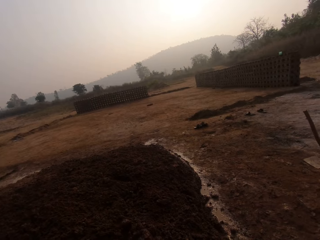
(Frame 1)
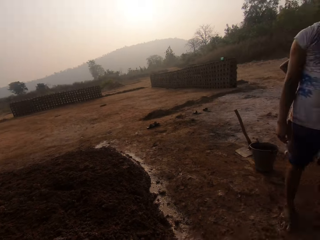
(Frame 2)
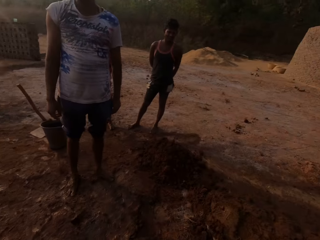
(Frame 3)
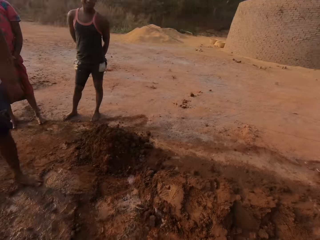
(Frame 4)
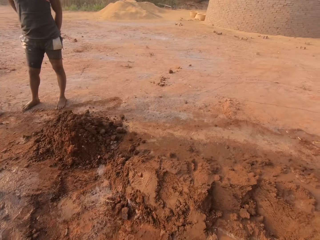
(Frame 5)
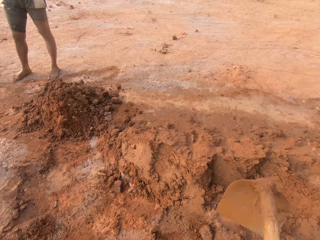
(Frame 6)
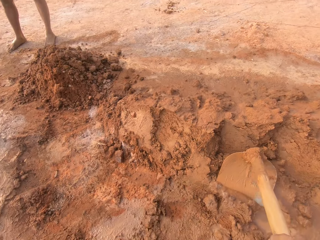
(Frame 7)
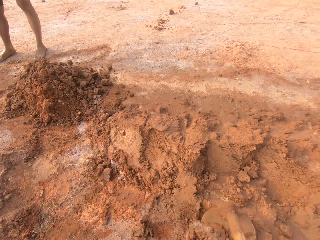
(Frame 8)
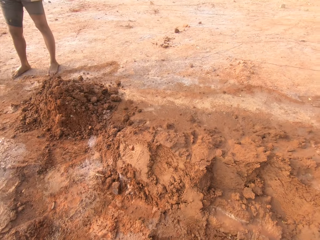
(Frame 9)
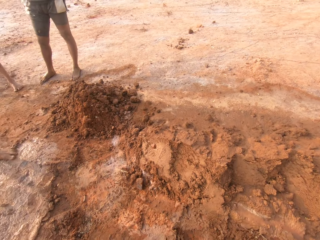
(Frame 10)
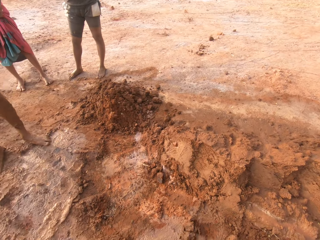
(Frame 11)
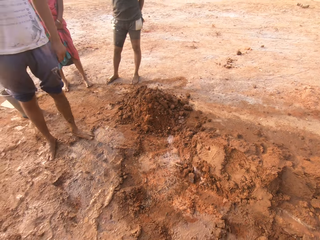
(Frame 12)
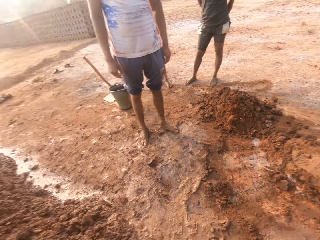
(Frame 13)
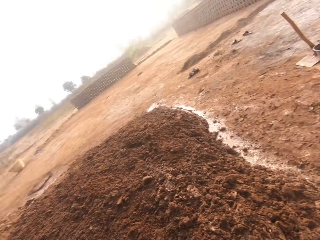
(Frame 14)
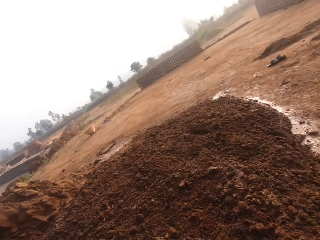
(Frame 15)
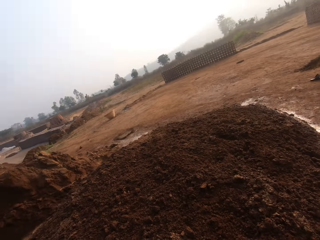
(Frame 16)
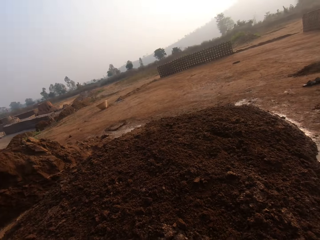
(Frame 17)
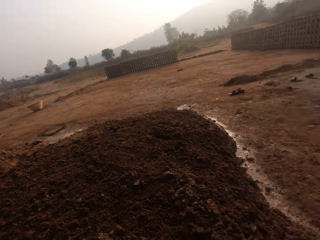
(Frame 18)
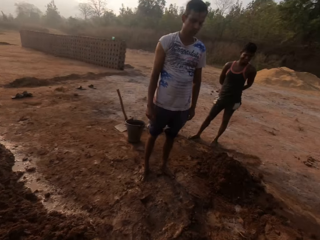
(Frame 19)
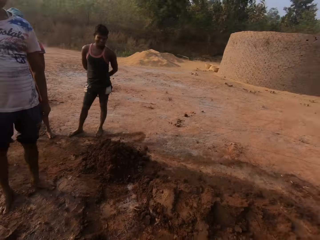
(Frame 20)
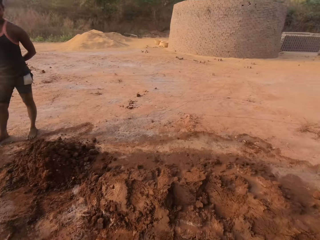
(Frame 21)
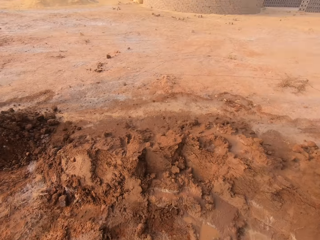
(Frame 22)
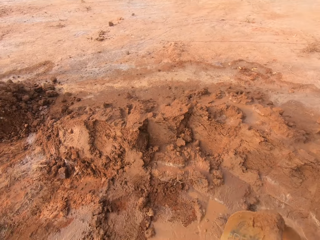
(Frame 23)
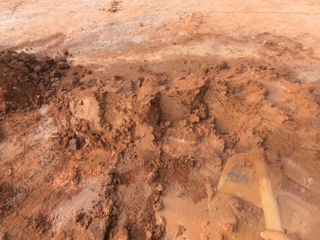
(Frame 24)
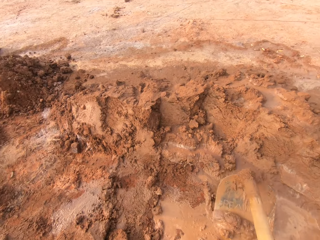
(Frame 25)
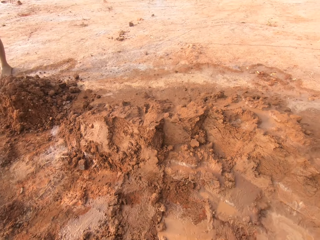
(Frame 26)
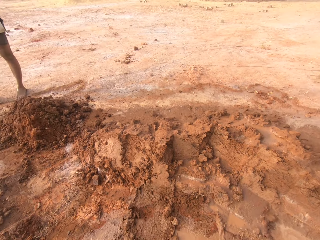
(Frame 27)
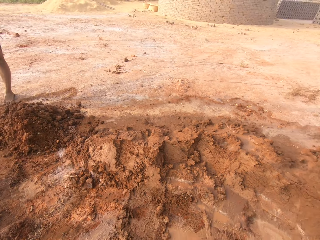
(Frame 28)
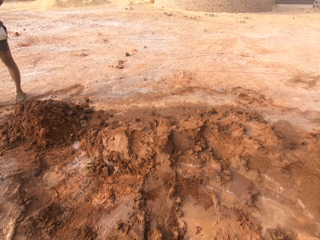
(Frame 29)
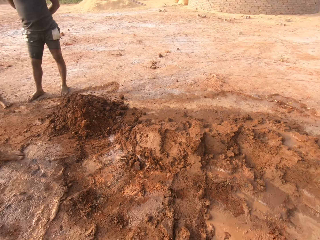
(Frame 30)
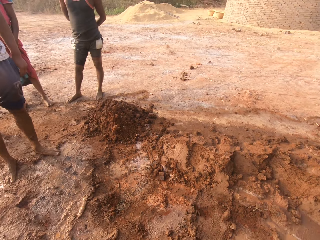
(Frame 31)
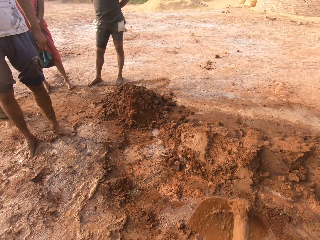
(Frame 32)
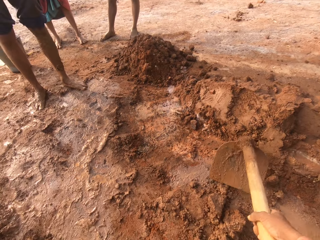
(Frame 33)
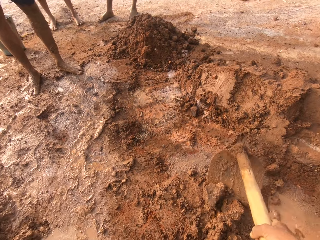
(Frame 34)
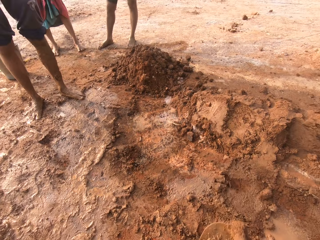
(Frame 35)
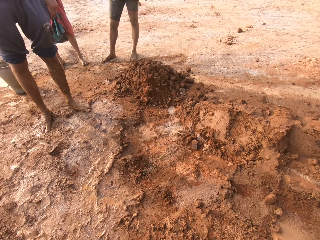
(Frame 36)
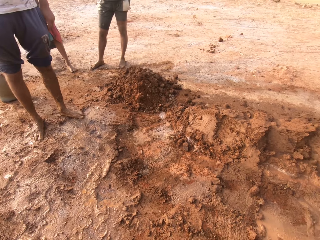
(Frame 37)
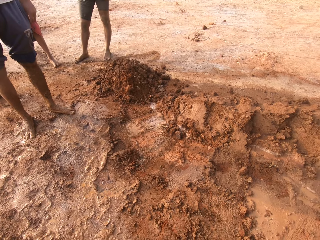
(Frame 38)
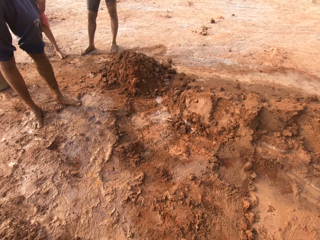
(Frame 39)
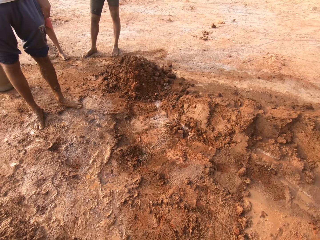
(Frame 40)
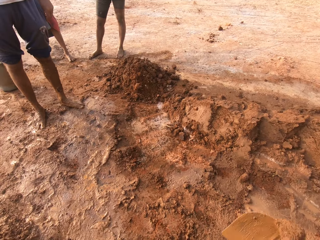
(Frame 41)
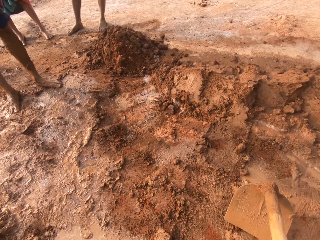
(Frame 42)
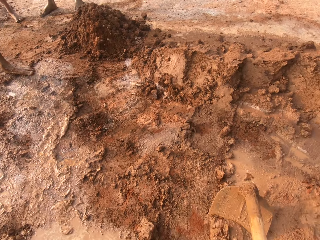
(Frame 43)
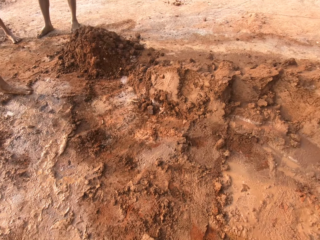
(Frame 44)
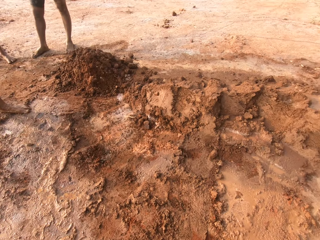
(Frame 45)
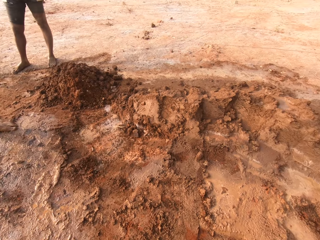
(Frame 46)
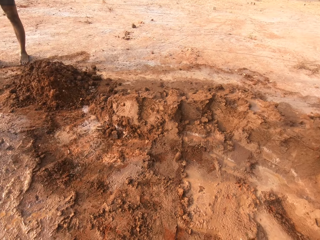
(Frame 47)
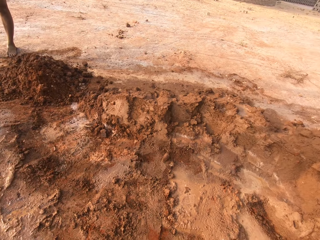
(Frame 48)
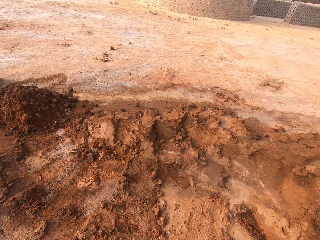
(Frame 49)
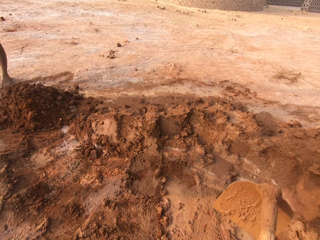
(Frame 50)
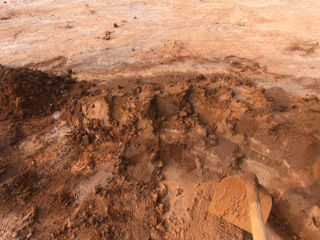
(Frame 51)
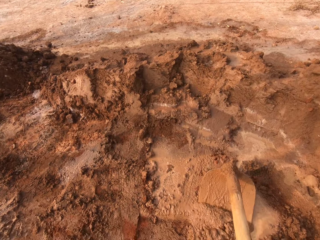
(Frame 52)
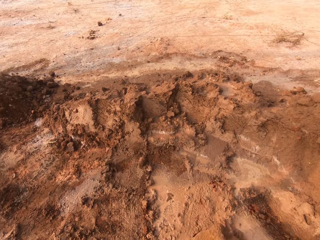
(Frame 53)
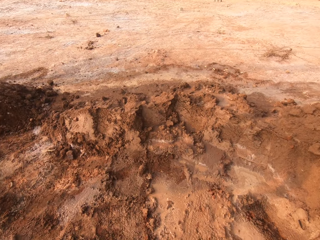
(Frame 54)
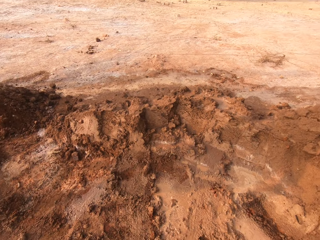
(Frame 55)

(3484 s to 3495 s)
The camera wearer turns around the clay heap. They dig on the clay heap.

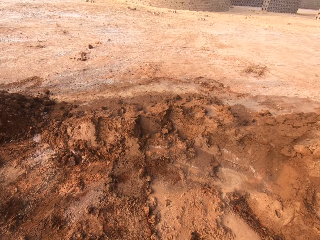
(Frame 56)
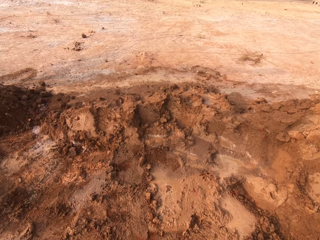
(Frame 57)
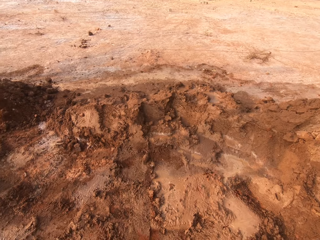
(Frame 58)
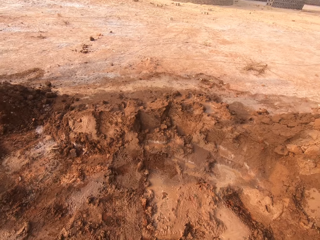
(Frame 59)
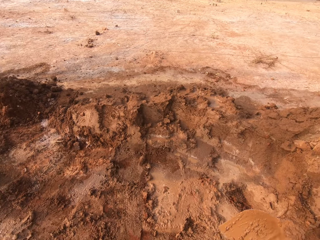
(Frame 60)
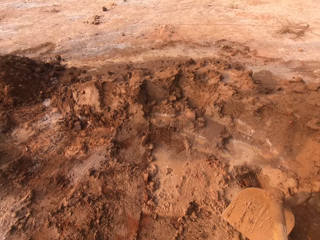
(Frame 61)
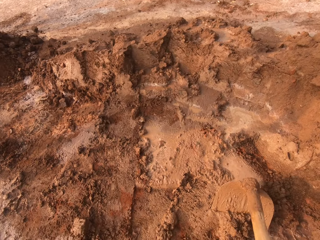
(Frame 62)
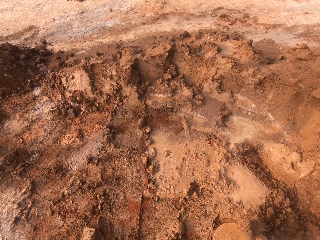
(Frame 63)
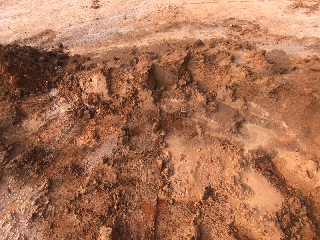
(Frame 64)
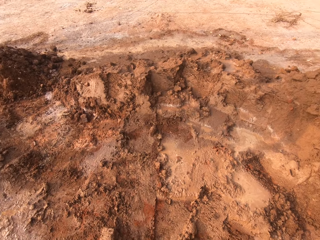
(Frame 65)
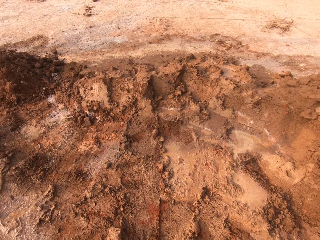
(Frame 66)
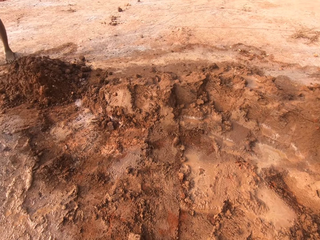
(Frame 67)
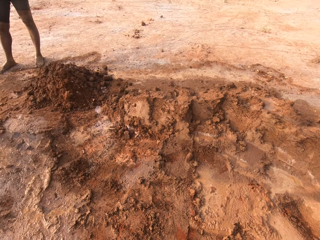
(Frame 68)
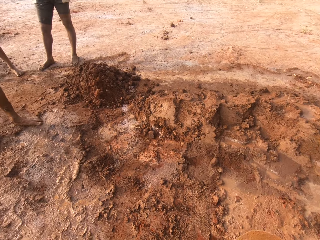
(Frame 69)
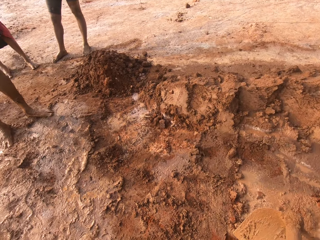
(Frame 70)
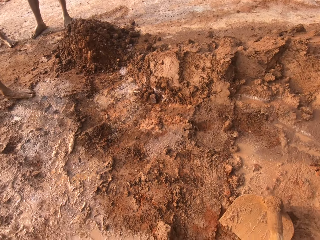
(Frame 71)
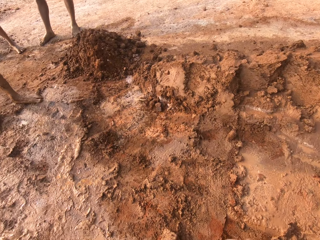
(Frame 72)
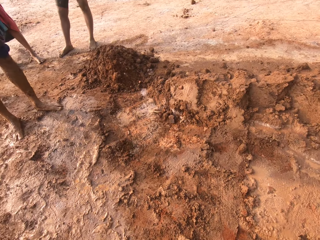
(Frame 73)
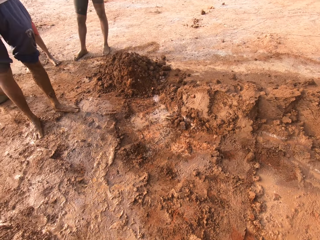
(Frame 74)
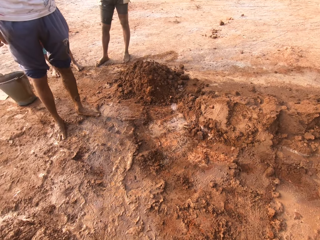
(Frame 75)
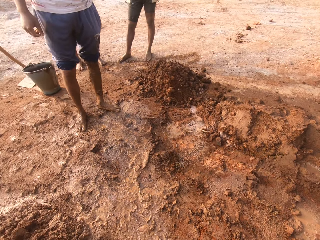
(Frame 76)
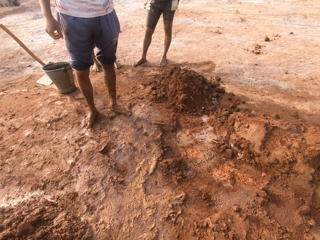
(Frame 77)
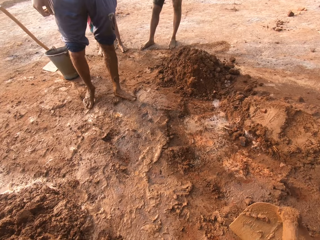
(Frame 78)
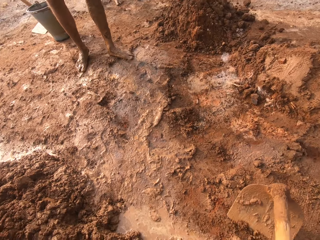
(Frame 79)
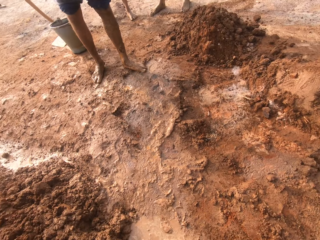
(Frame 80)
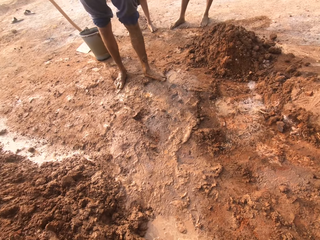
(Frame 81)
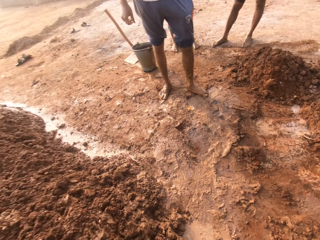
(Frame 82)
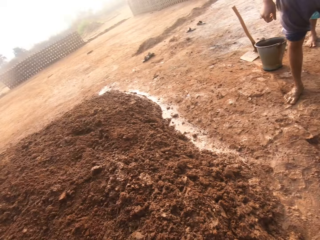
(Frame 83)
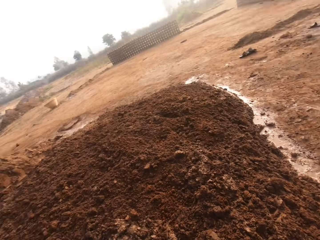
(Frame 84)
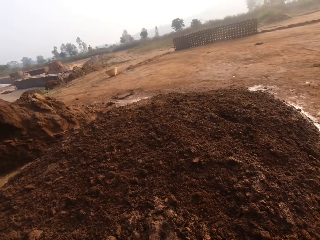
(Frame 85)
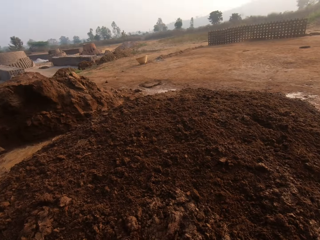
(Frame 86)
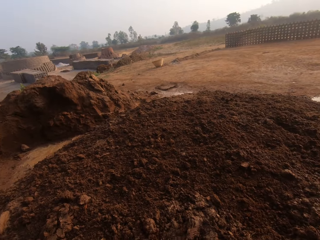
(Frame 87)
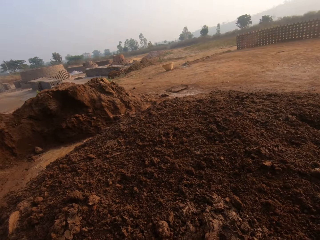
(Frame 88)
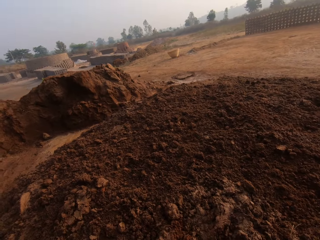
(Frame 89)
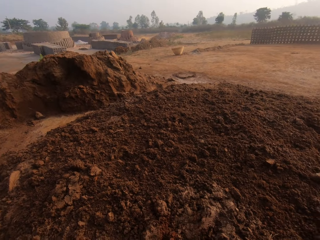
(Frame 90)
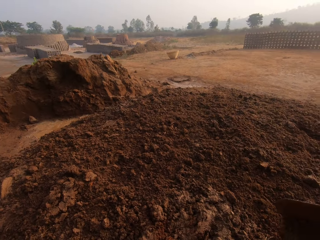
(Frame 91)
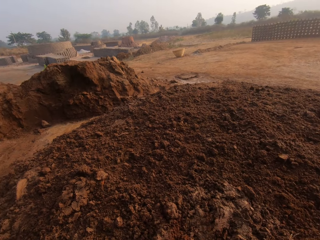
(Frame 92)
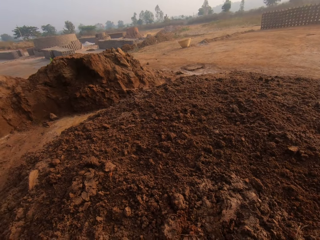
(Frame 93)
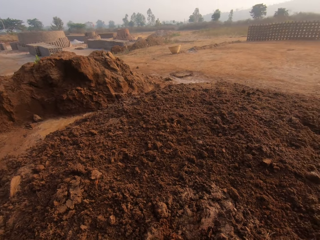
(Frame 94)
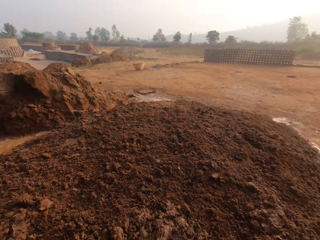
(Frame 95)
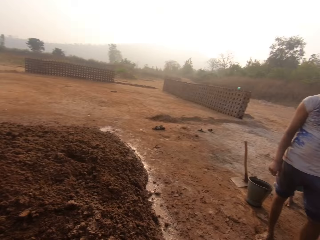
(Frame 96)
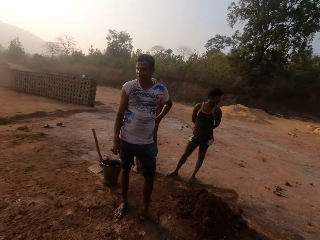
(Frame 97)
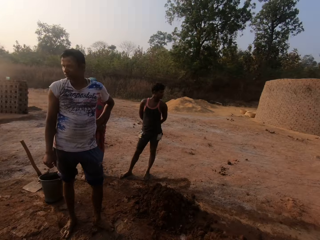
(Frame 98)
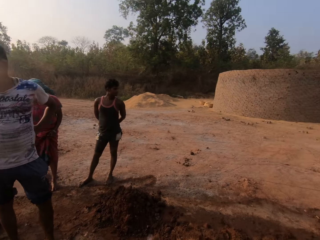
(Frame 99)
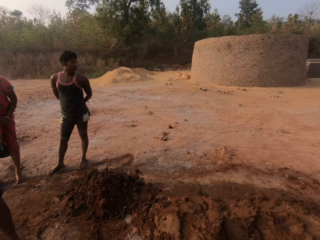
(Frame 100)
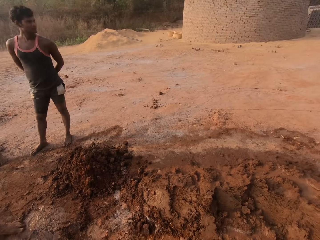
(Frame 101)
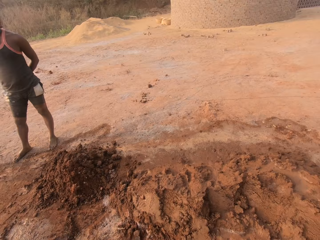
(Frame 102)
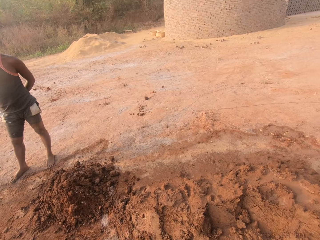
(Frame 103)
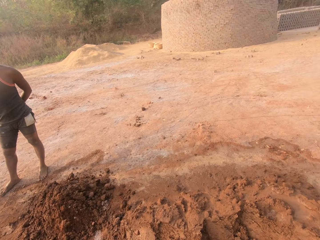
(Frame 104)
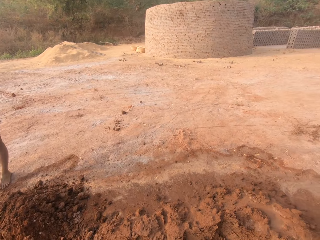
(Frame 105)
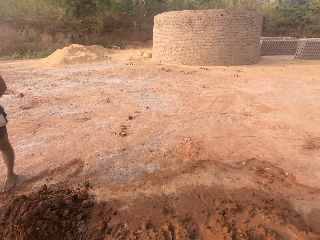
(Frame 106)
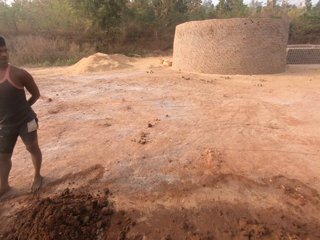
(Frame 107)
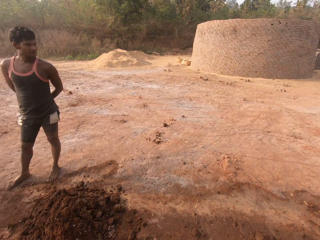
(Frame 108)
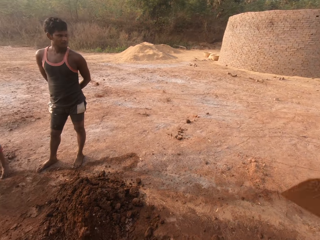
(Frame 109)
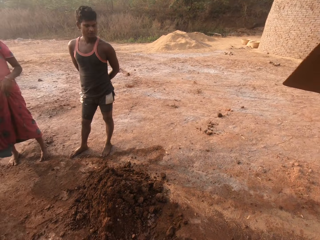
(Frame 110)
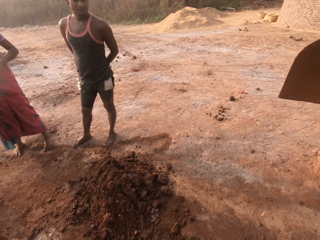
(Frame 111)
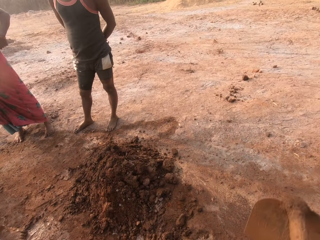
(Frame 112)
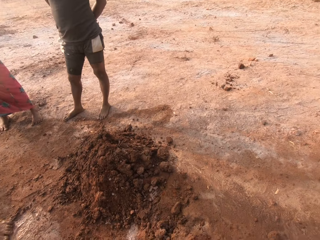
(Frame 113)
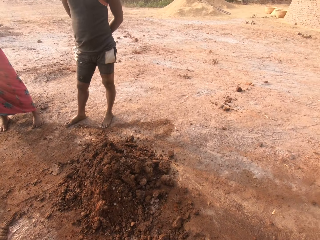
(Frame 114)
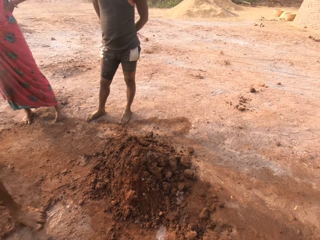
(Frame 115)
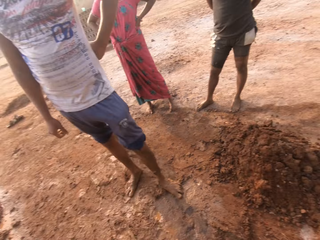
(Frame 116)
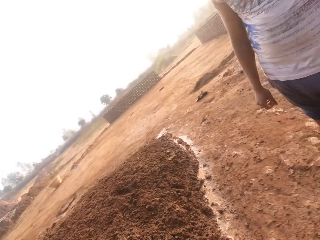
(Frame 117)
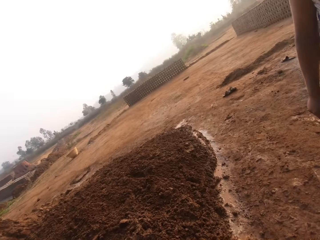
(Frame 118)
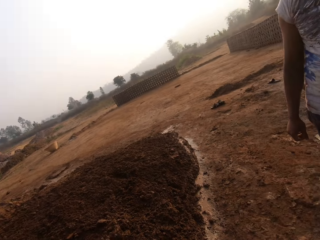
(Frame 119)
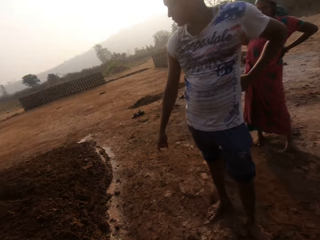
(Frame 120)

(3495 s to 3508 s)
A man converses with the camera wearer, another man and a woman. The camera wearer turns around the clay heap. He digs sand from the ground with the digging hoe in his hands.
